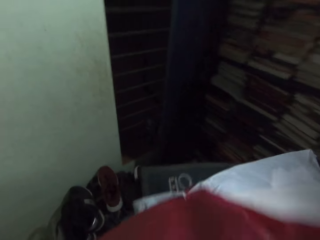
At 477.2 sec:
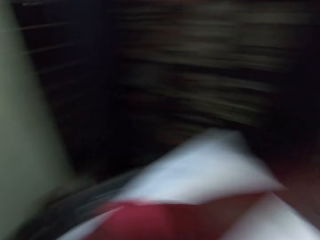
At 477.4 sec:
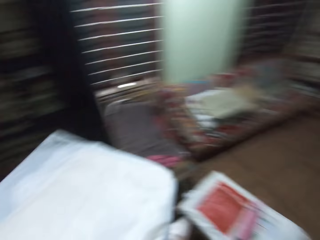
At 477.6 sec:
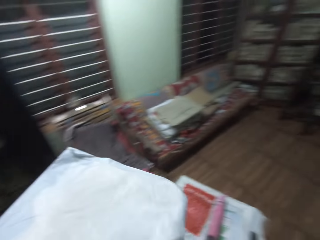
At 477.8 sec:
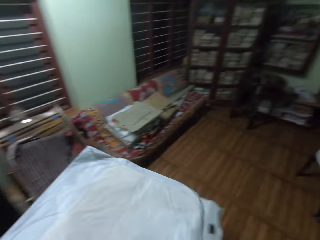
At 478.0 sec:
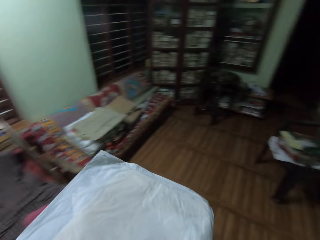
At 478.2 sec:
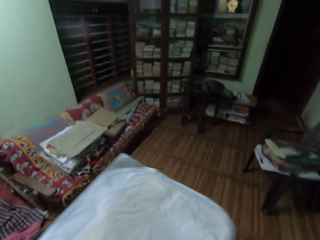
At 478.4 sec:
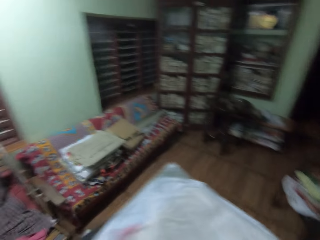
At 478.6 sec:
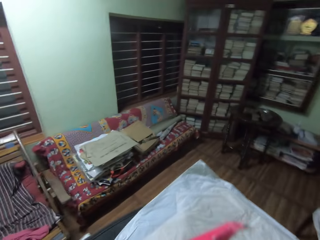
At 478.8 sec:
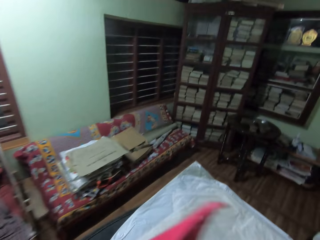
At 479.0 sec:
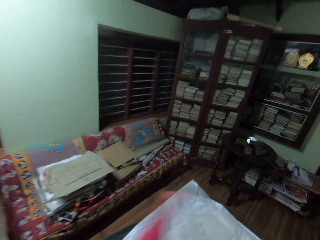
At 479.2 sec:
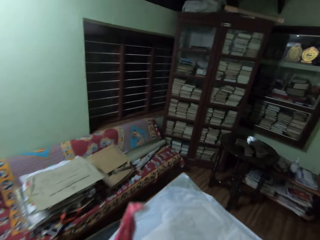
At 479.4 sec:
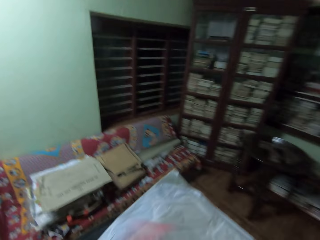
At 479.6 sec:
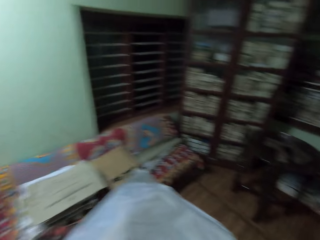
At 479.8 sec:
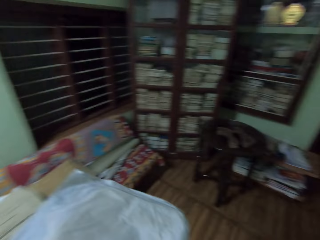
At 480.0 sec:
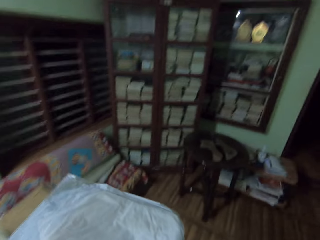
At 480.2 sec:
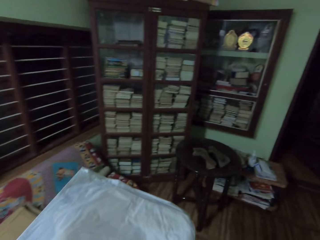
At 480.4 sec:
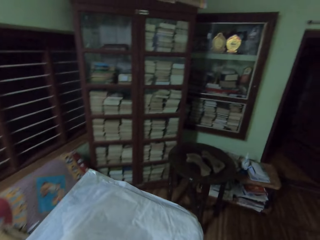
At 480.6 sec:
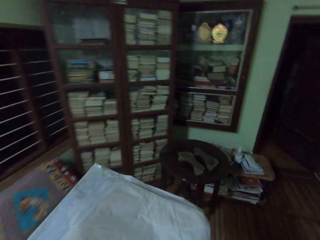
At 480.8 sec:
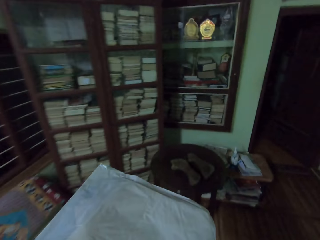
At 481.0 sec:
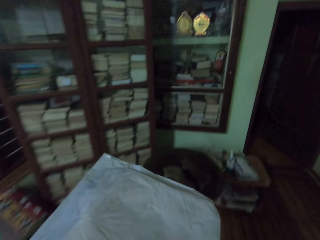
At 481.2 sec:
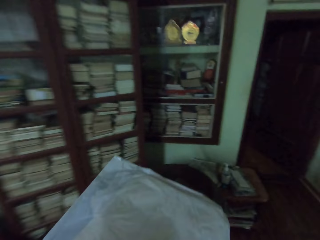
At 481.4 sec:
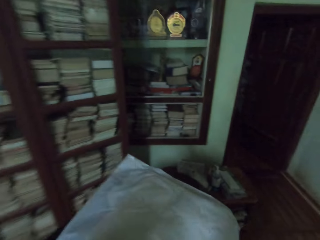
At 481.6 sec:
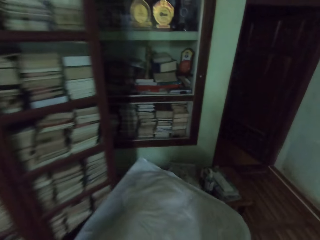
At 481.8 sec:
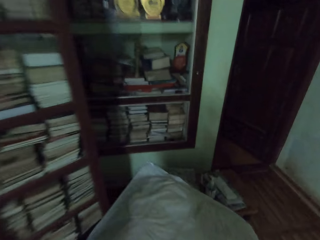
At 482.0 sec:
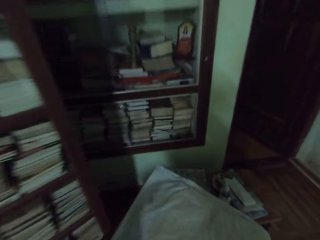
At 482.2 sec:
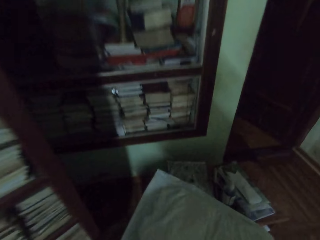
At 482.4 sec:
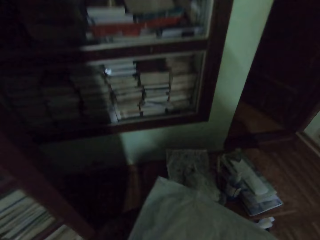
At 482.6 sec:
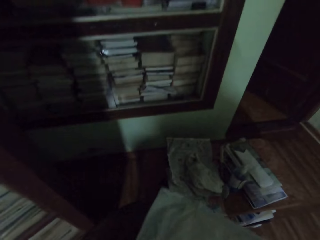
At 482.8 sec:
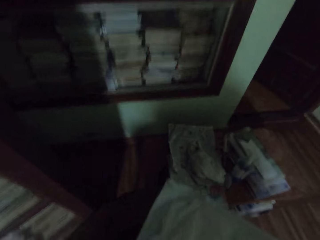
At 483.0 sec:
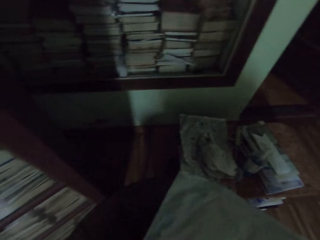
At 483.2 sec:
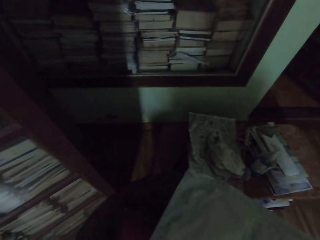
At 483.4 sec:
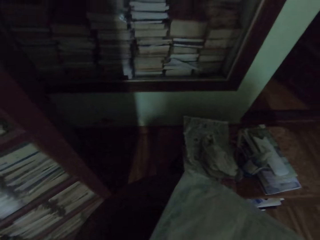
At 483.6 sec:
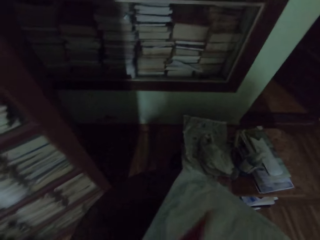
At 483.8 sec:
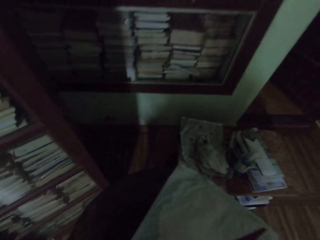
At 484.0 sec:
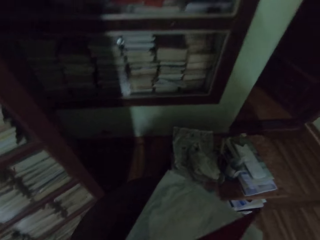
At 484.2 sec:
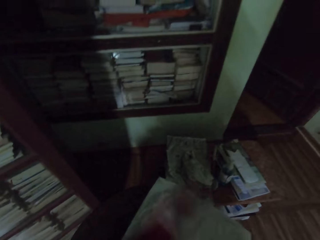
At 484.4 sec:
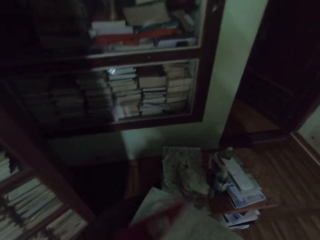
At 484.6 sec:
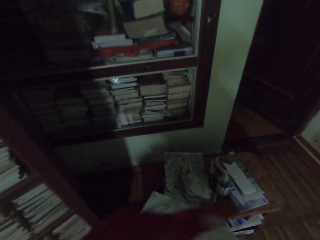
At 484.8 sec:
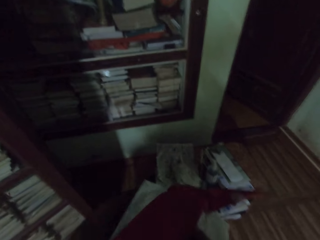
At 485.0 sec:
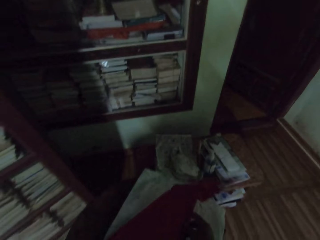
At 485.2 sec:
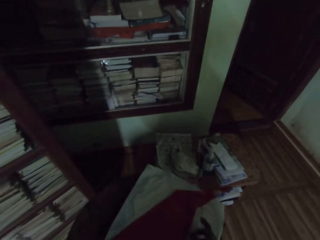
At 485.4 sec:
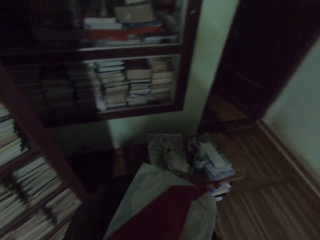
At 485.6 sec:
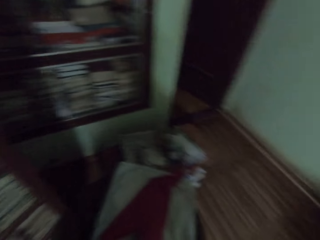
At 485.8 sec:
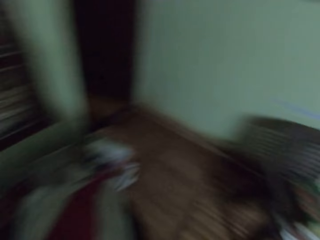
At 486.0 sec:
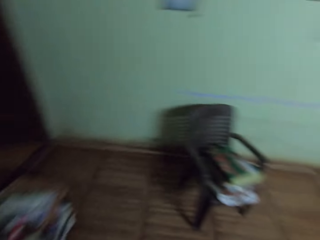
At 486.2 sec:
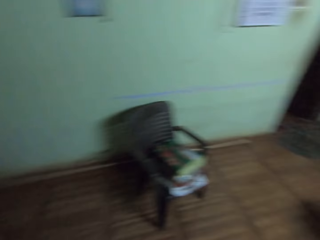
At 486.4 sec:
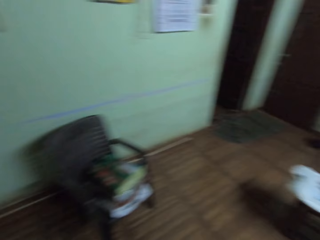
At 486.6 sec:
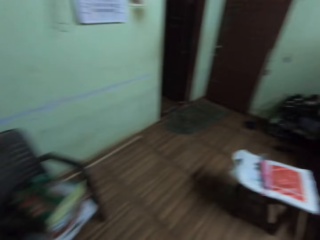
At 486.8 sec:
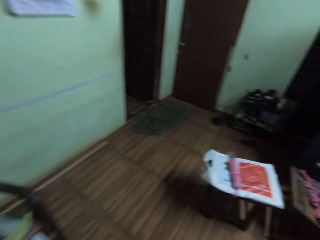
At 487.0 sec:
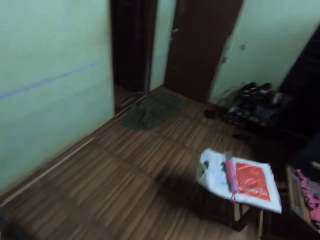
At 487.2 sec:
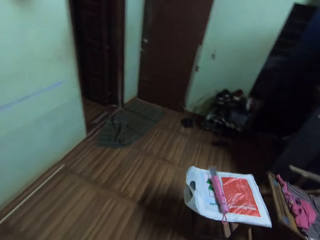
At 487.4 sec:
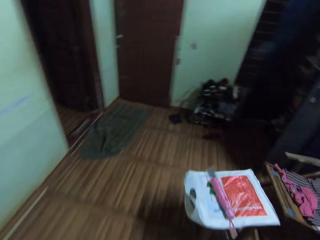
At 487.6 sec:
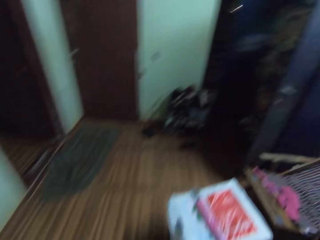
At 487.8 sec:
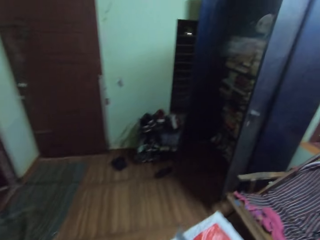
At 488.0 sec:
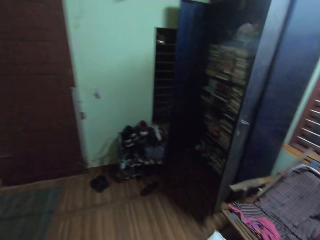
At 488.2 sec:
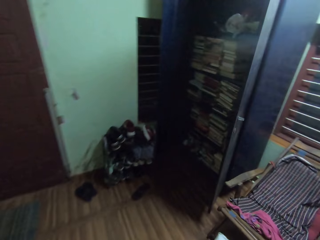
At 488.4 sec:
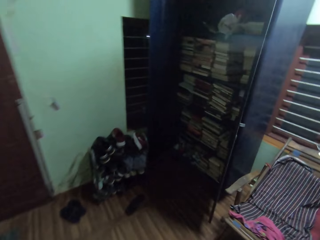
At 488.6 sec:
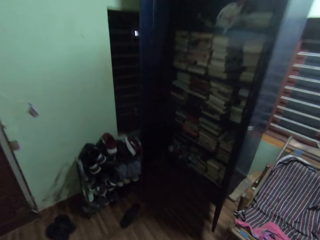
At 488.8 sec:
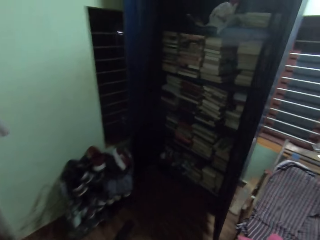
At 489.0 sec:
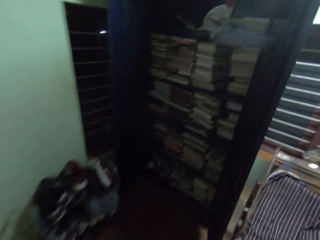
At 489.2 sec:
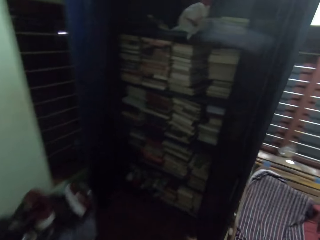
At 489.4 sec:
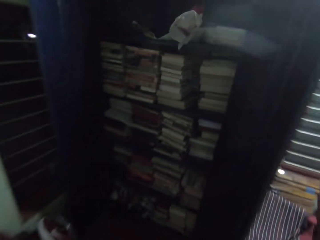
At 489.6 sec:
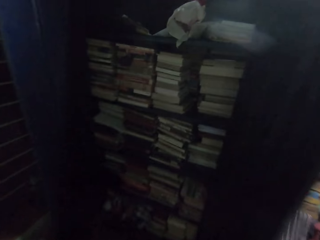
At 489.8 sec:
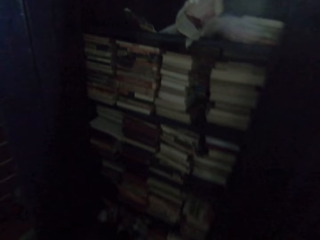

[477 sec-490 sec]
The camera wearer carries the file, the paper bag and the cloth around in the room. They walk. They put the file and the paper bag on a table. They drop the cloth. They walk around in the room.

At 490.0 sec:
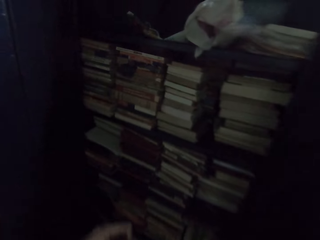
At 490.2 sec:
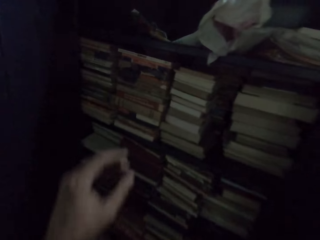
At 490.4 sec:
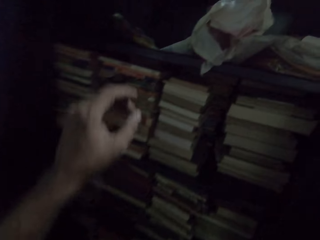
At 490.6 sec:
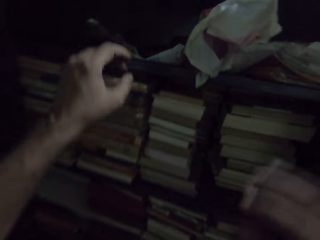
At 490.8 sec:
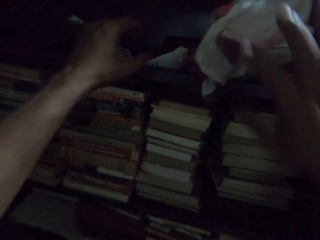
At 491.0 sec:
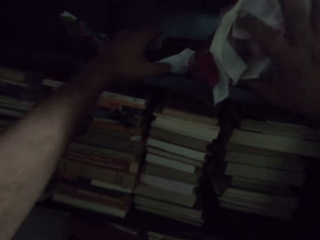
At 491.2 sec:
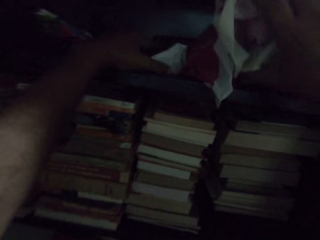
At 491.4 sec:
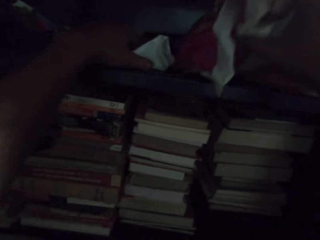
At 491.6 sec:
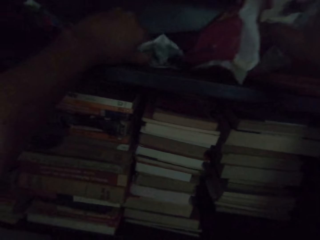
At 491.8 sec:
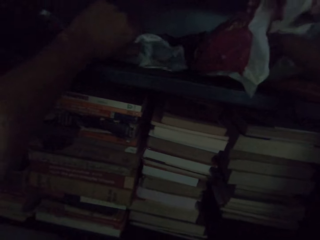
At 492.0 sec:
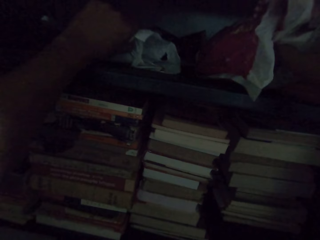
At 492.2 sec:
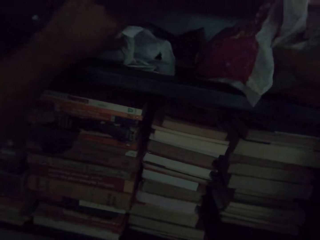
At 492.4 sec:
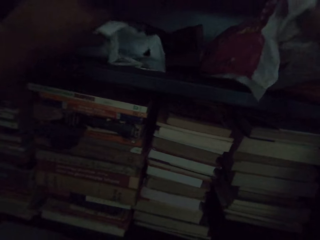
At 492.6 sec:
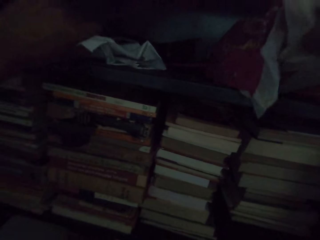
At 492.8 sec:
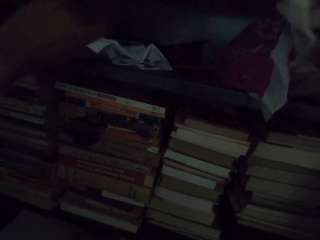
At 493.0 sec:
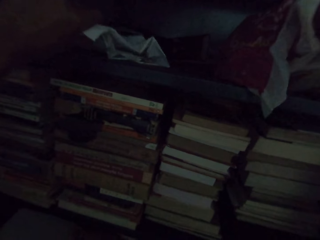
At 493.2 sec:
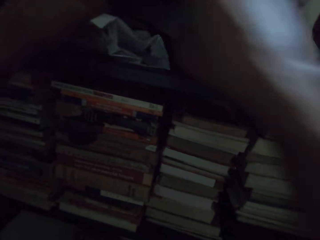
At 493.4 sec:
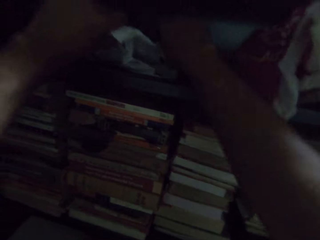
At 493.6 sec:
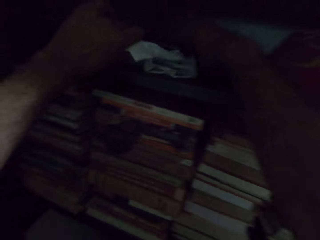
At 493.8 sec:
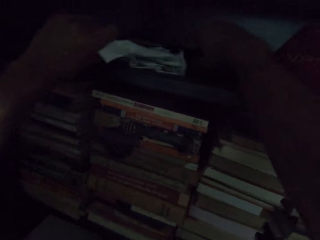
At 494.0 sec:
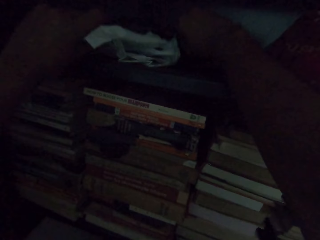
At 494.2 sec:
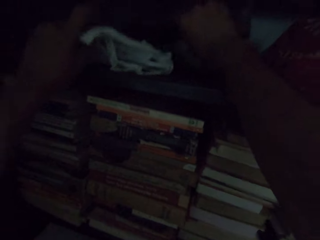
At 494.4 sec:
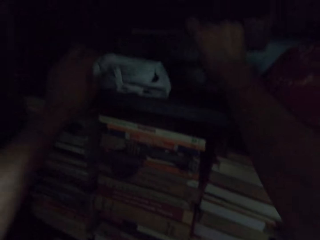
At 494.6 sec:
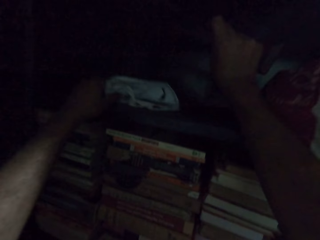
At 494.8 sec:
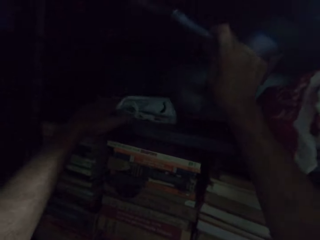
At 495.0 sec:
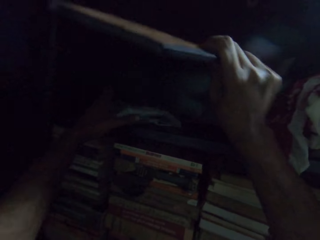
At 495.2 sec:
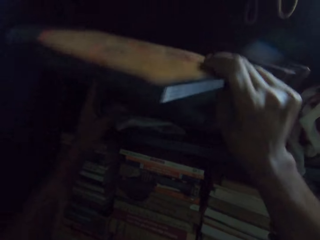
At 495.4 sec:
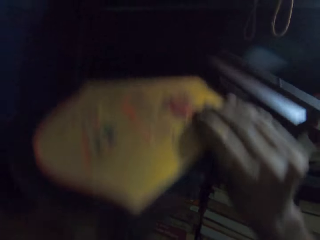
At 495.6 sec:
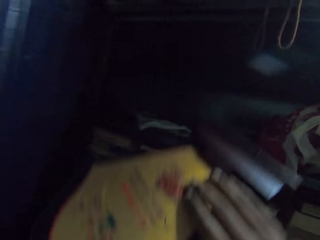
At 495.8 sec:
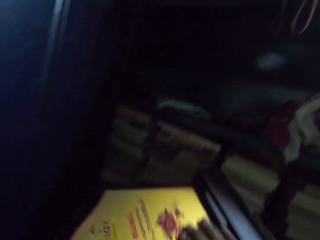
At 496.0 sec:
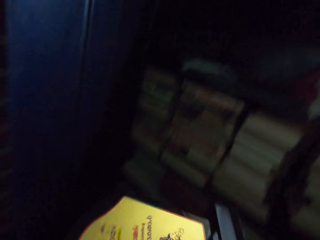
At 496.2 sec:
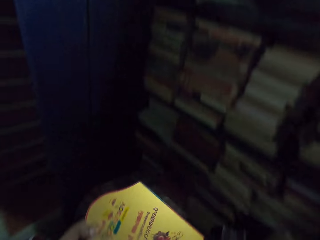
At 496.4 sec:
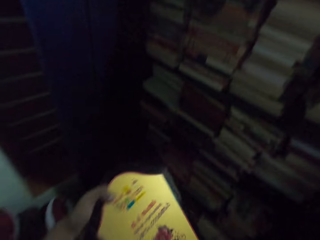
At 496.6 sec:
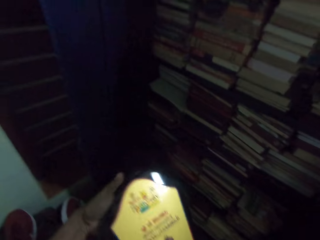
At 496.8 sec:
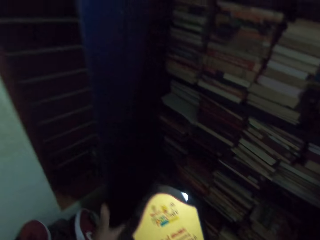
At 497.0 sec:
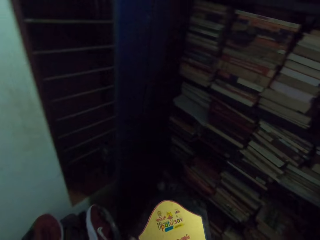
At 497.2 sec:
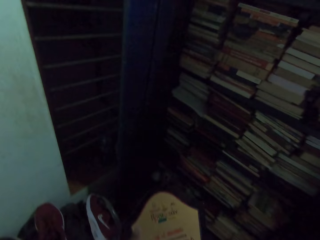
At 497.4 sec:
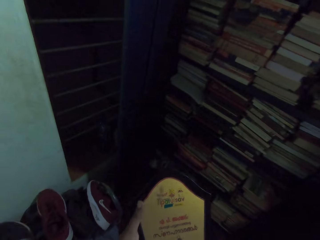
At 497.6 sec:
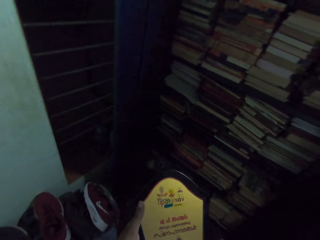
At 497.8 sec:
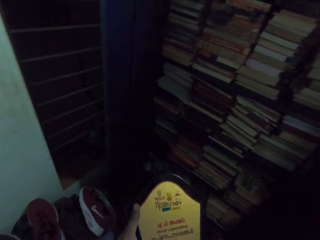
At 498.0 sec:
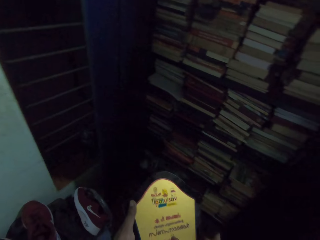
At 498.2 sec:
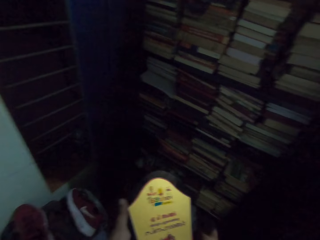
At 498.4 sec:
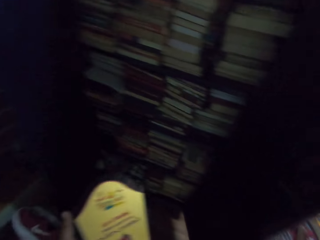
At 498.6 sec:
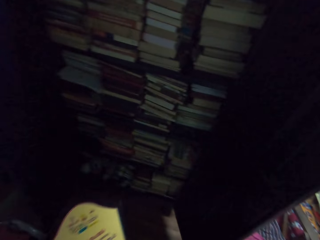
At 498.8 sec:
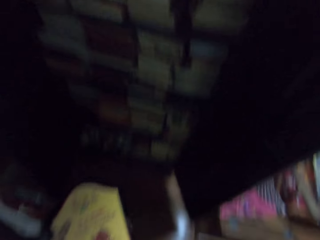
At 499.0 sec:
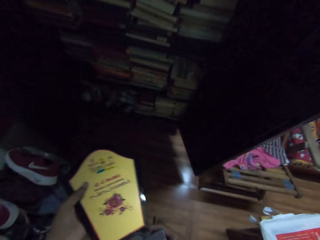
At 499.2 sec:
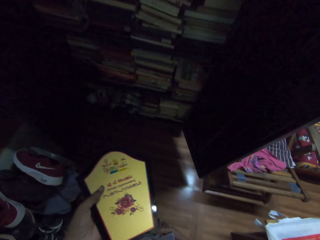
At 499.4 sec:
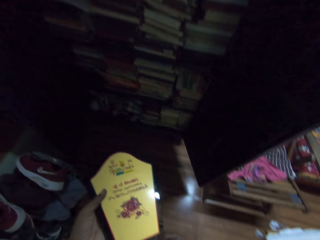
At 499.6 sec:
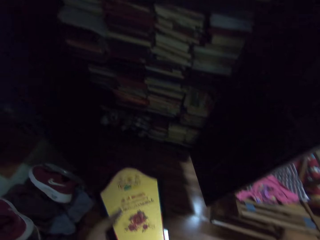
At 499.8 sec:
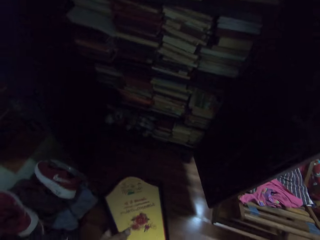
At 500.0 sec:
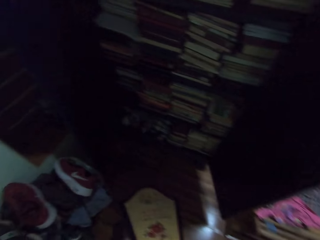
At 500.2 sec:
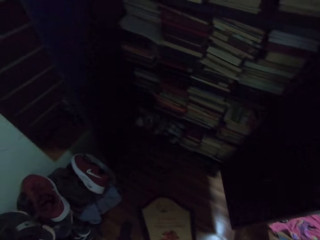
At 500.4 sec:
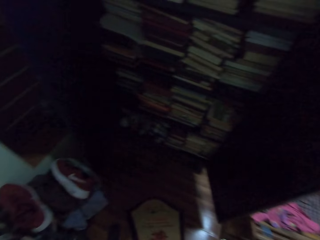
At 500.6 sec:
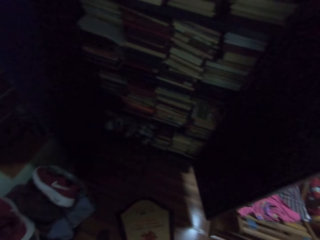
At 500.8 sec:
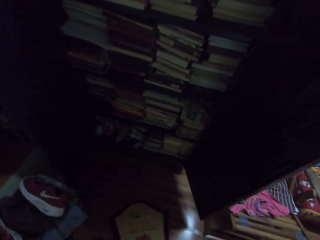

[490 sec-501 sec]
The camera wearer adjusts paper bags. They take out a trophy or decor from the shelf. They adjust the decor. They view the decor.
